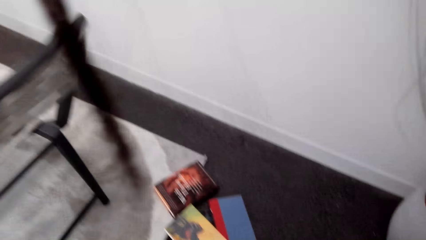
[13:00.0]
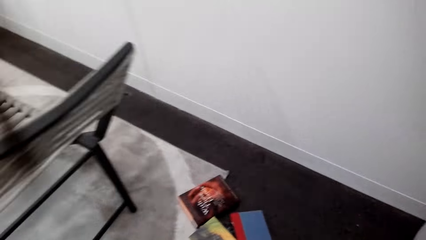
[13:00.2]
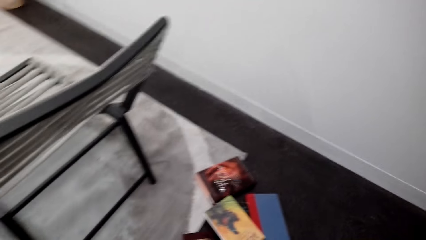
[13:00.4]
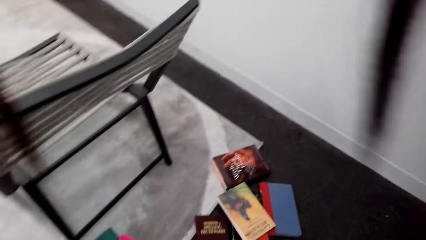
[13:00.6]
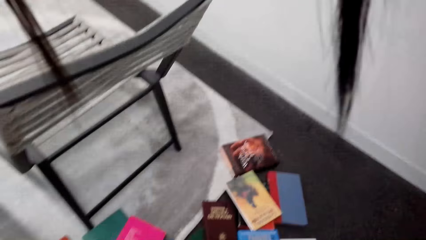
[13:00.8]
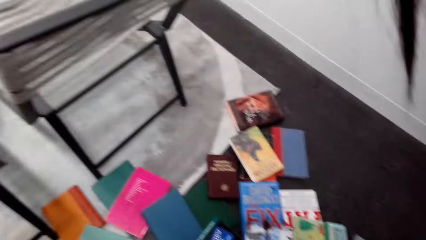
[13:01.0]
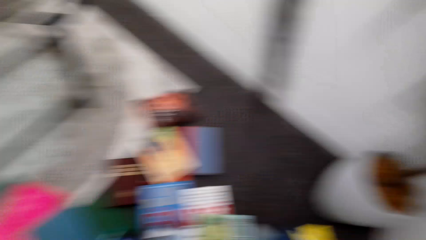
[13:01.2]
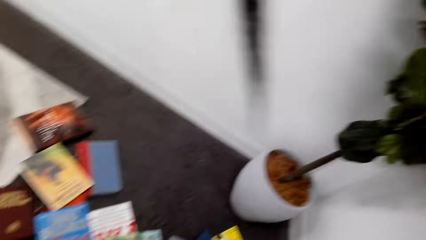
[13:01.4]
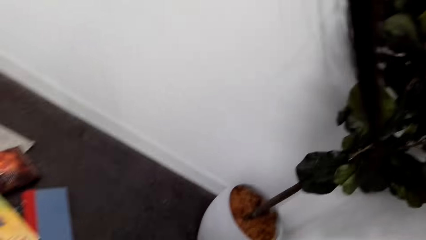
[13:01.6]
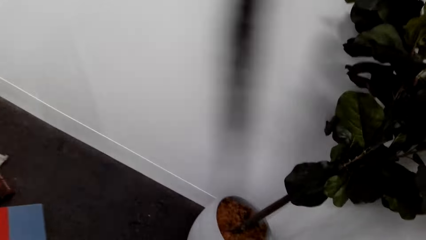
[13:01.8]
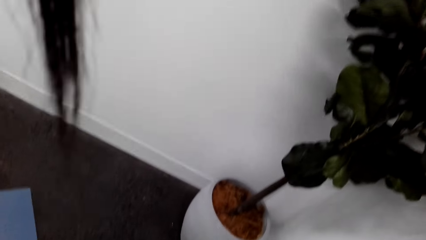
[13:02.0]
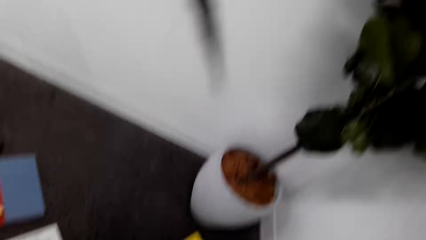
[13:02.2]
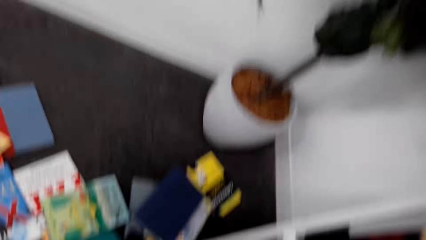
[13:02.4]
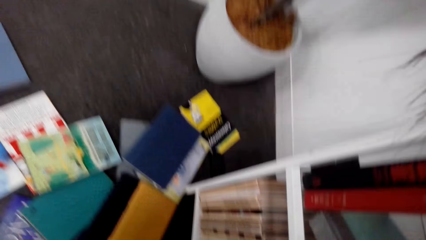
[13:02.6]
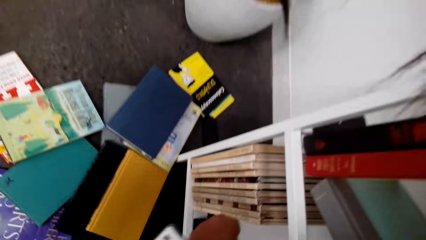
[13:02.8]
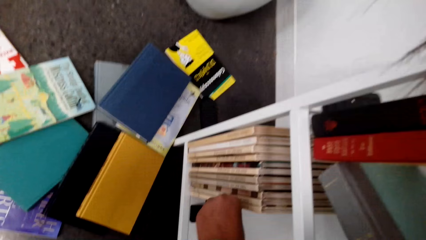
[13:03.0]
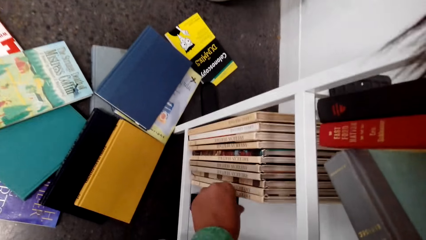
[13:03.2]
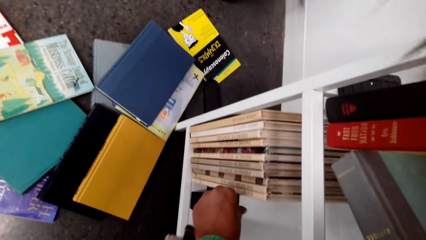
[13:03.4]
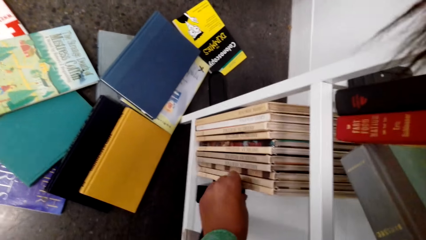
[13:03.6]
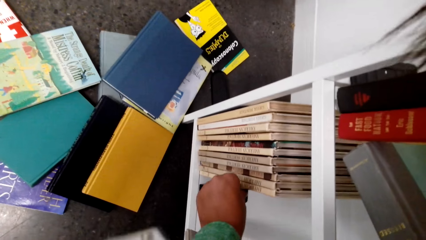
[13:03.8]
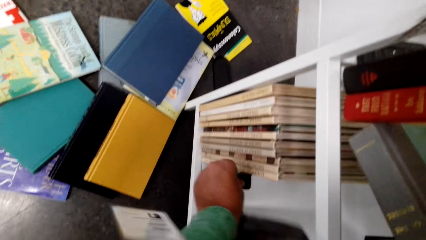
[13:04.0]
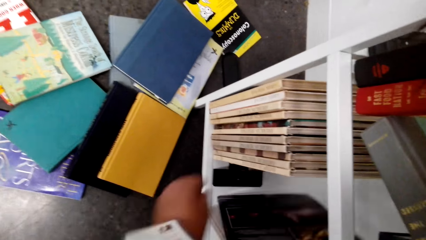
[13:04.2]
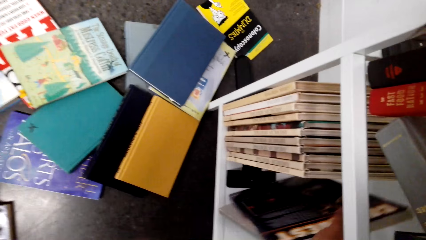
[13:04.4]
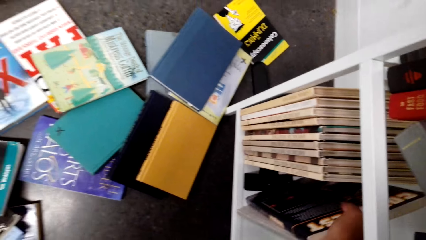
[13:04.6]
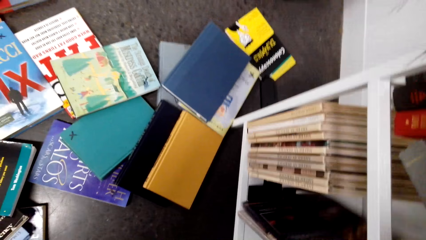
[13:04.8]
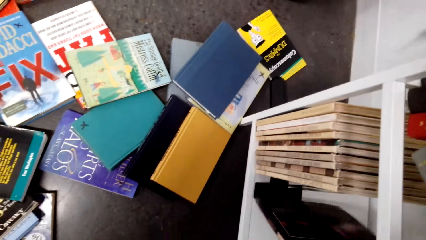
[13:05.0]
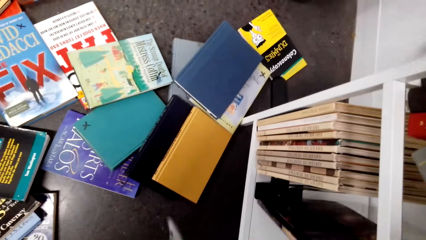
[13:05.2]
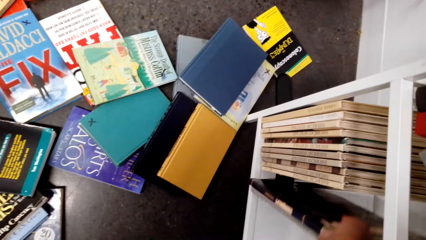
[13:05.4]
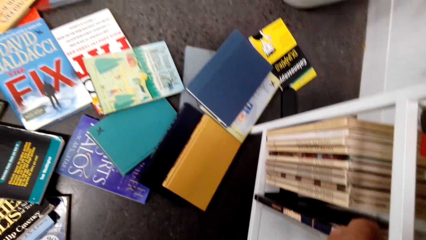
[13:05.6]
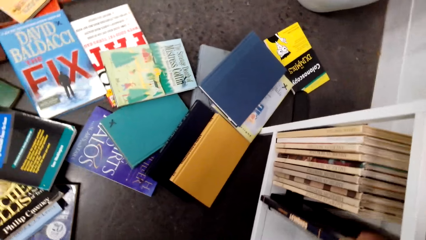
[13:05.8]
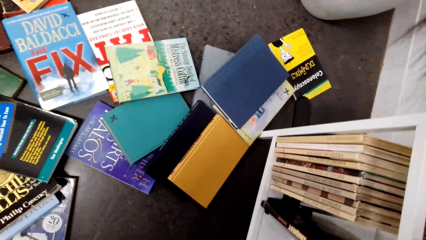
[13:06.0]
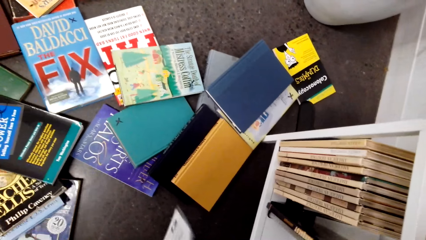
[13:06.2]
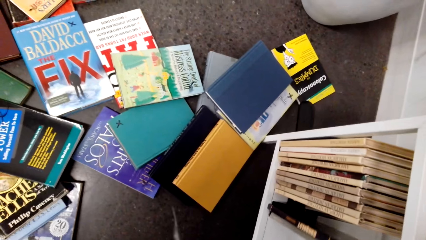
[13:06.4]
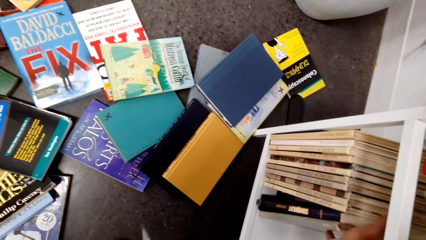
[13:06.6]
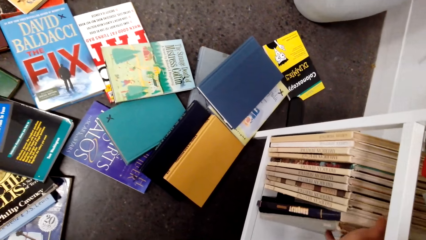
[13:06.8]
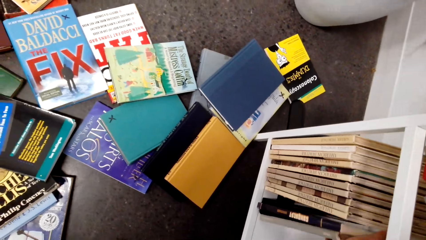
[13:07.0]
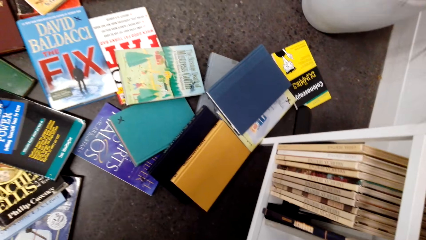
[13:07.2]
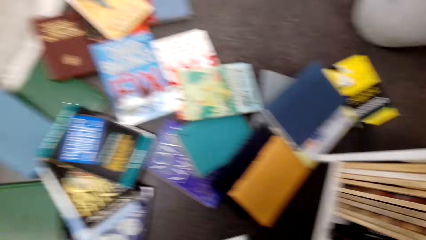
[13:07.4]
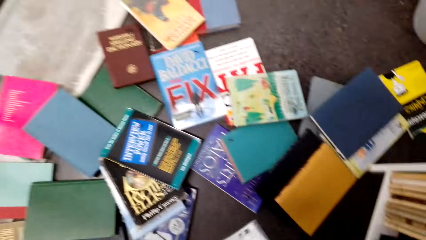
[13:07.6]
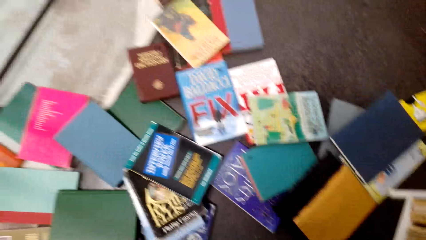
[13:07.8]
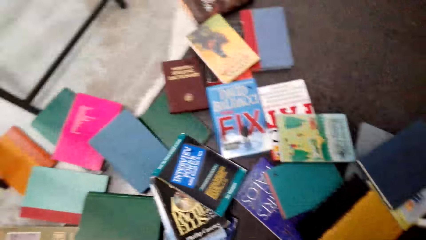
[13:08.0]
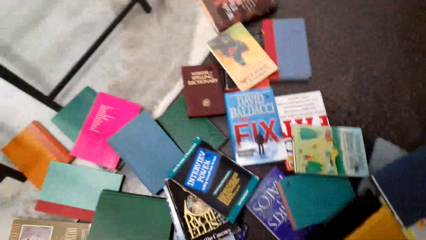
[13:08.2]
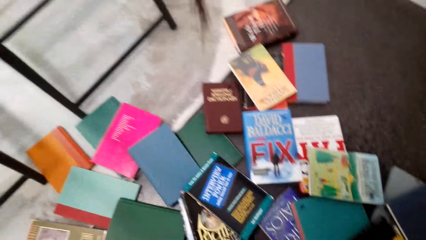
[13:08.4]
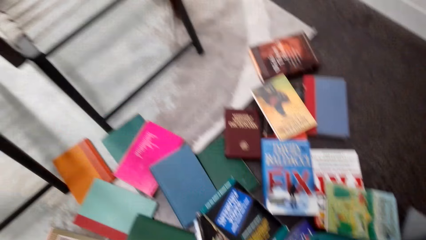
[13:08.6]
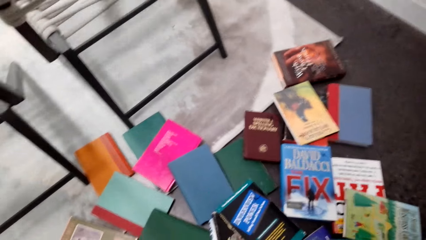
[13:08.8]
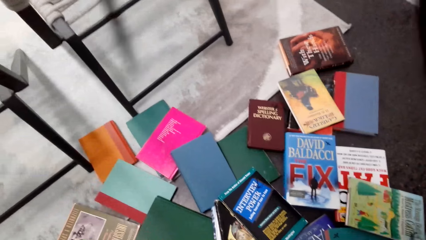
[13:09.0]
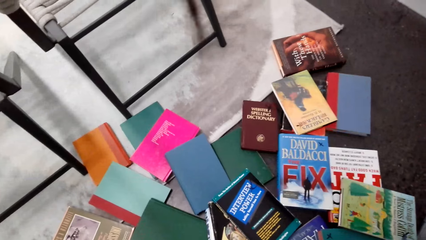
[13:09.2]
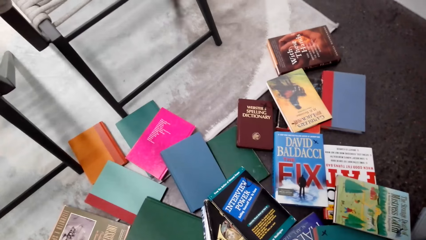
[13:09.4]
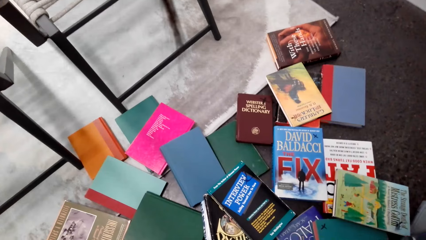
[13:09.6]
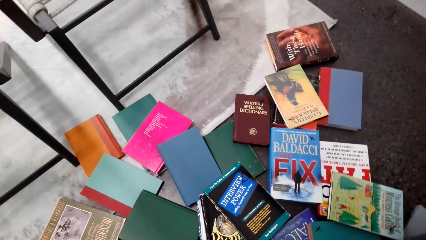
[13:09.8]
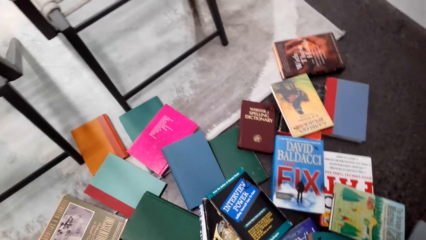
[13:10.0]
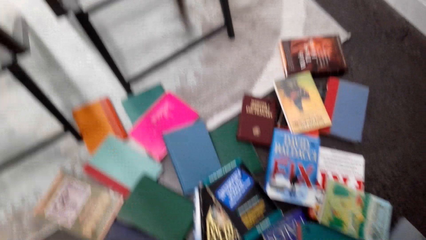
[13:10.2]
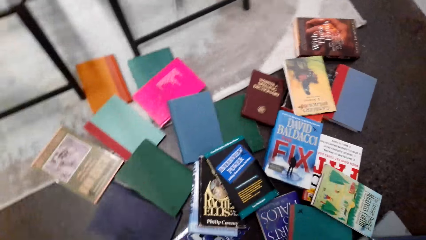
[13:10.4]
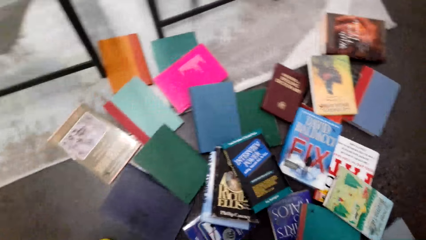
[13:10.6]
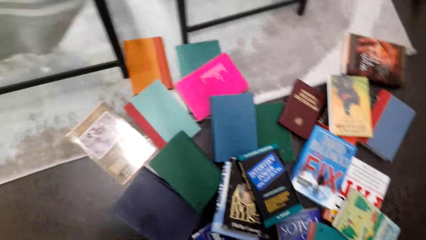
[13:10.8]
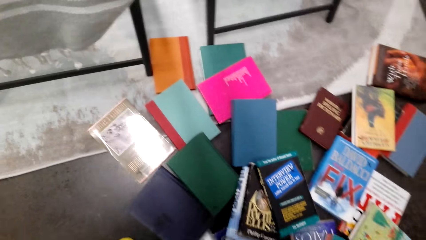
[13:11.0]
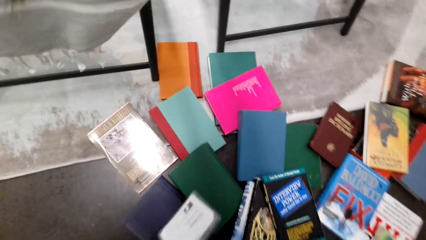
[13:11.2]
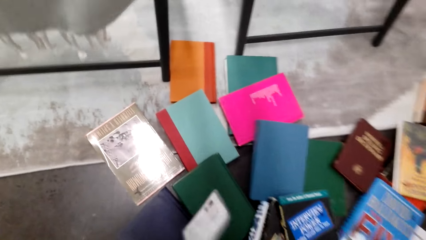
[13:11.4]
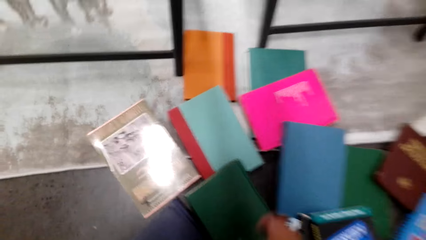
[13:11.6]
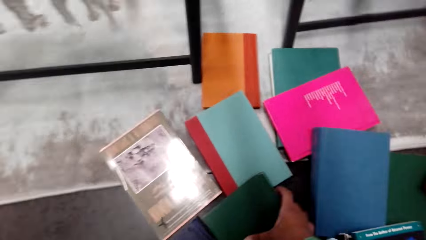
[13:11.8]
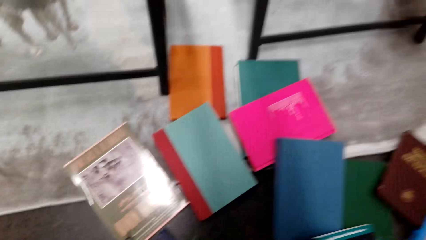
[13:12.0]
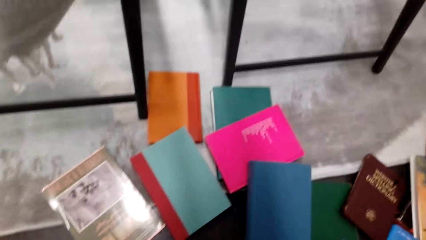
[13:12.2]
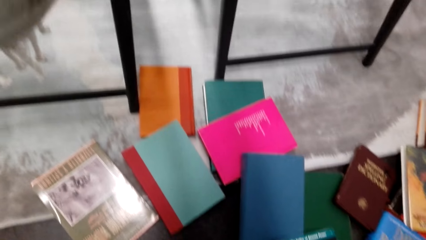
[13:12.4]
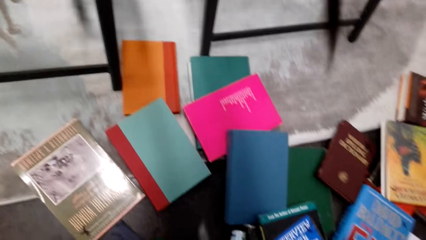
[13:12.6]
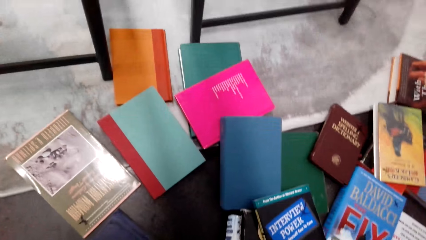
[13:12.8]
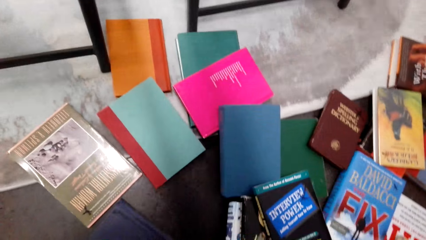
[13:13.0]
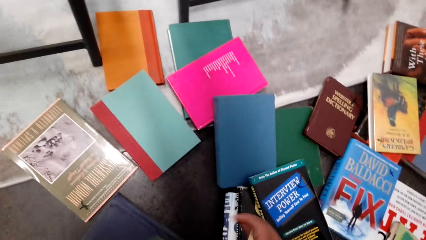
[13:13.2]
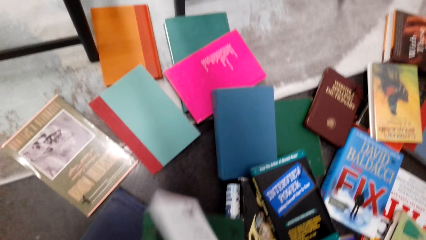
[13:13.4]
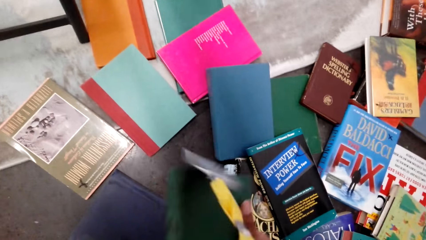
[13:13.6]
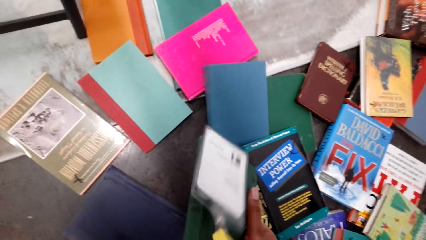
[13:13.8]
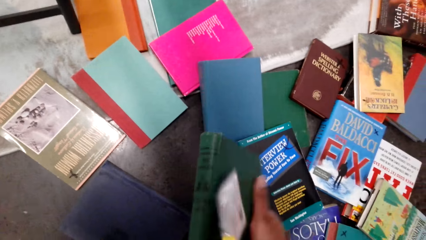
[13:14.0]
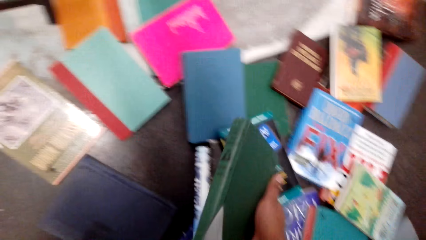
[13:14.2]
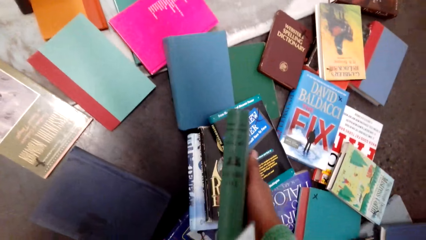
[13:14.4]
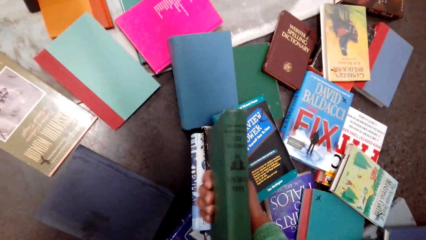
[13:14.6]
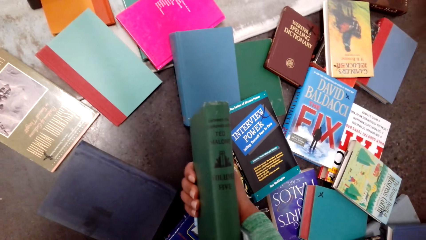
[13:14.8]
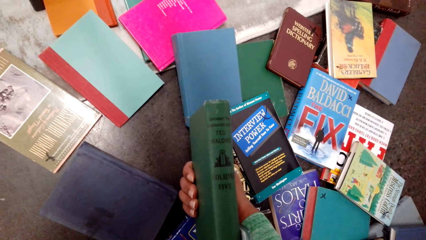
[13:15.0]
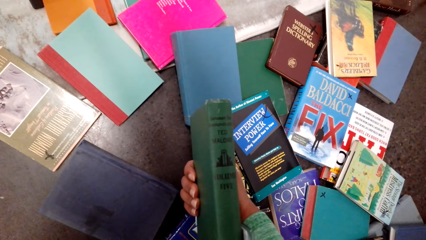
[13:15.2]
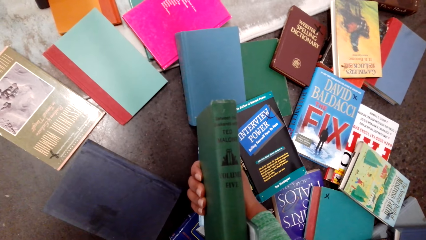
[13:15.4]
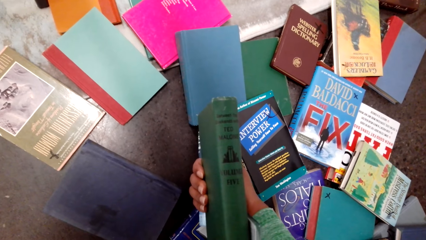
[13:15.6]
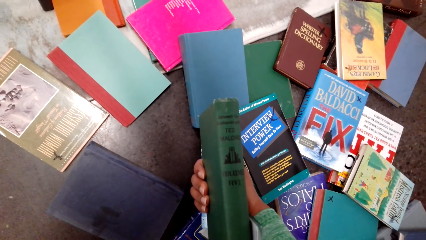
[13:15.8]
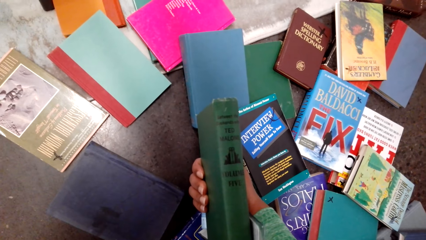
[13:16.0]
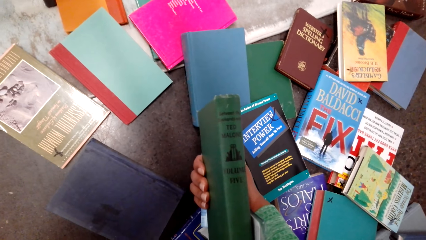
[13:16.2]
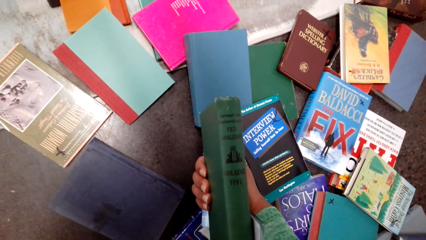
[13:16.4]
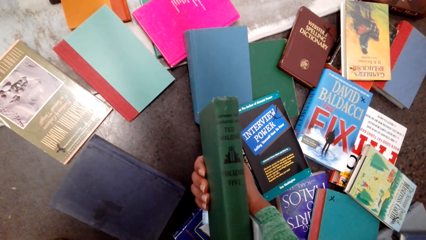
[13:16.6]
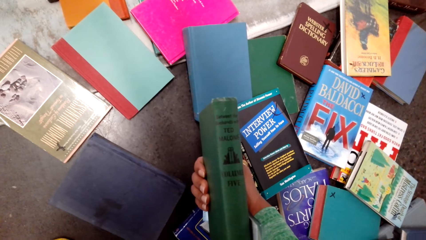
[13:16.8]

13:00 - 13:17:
The camera wearer looks around. They arrange books on the book shelf. They look around. They pick a book.
